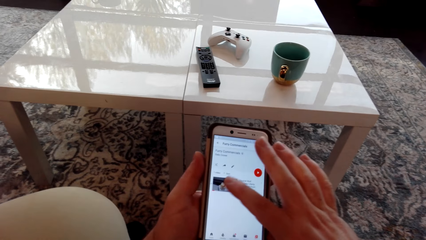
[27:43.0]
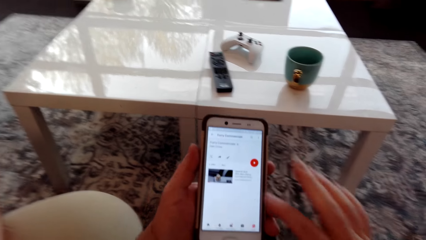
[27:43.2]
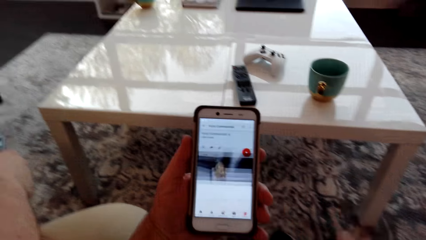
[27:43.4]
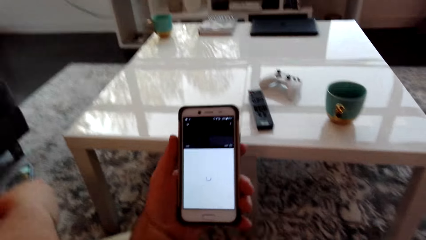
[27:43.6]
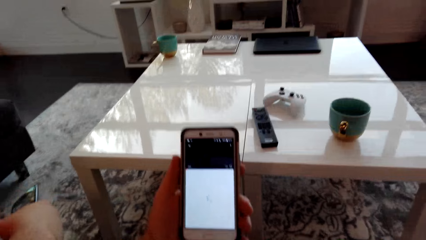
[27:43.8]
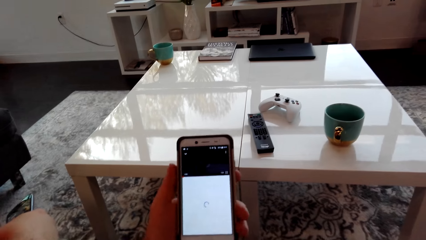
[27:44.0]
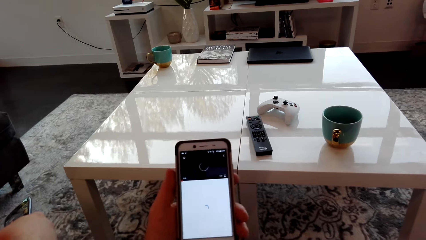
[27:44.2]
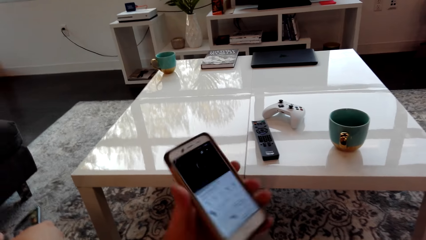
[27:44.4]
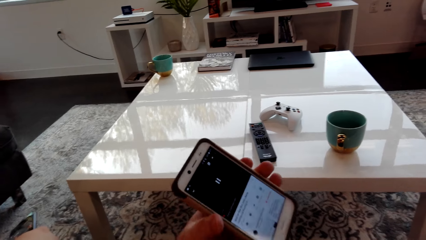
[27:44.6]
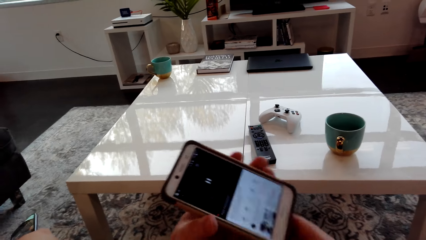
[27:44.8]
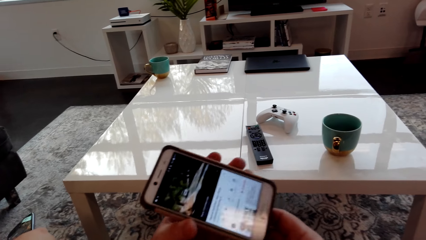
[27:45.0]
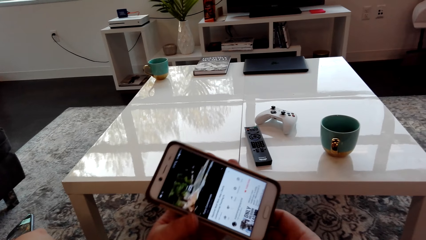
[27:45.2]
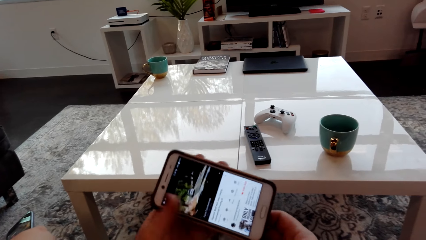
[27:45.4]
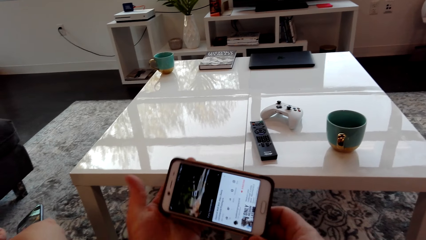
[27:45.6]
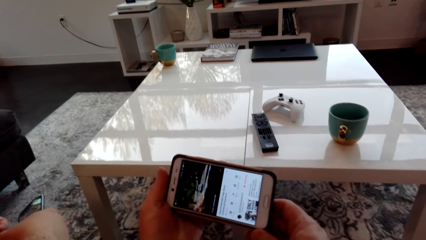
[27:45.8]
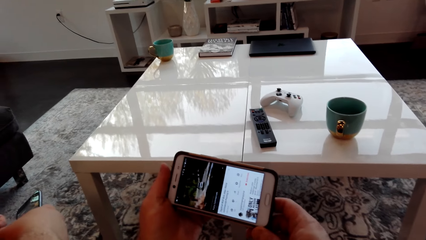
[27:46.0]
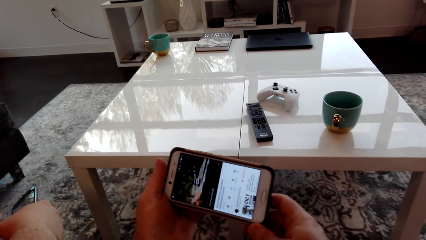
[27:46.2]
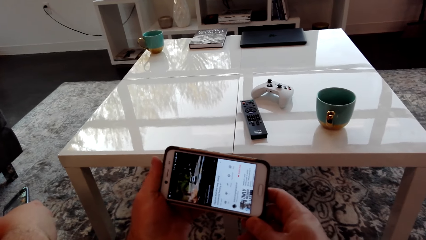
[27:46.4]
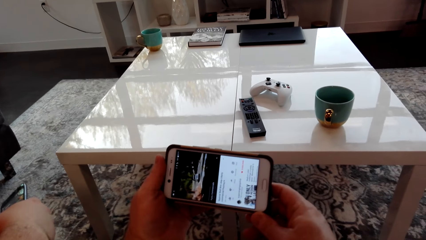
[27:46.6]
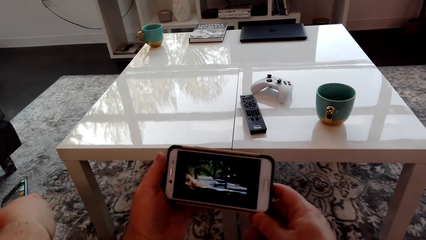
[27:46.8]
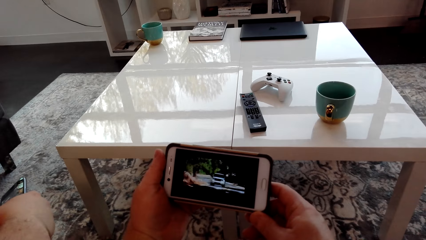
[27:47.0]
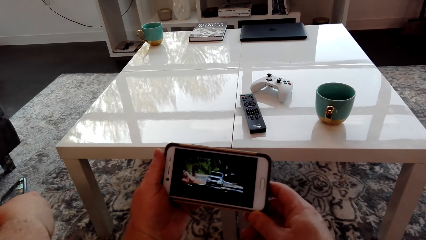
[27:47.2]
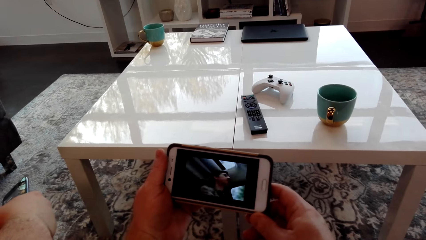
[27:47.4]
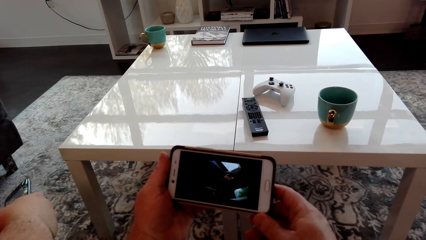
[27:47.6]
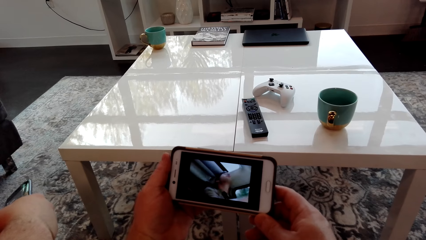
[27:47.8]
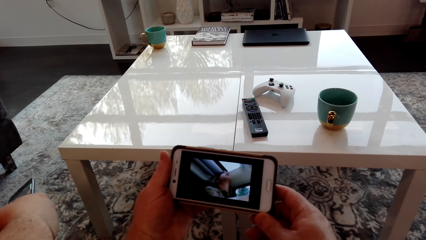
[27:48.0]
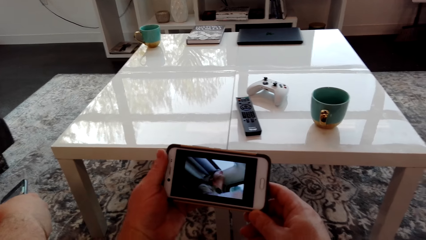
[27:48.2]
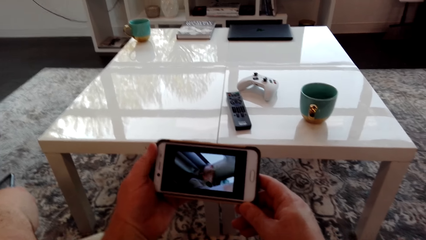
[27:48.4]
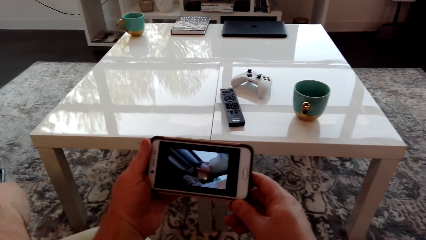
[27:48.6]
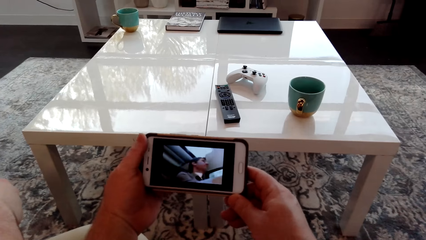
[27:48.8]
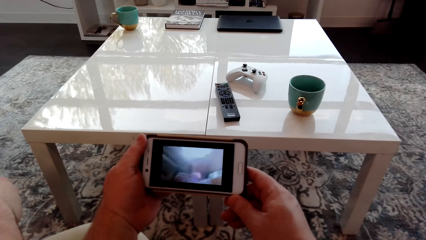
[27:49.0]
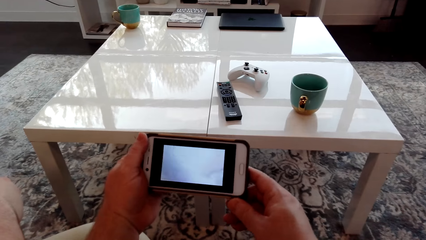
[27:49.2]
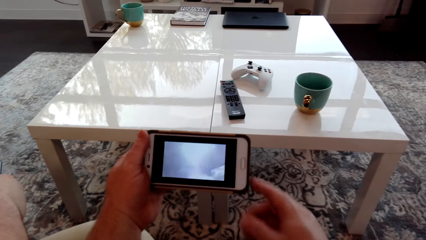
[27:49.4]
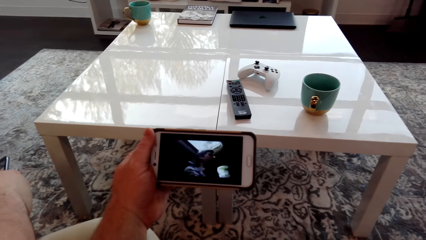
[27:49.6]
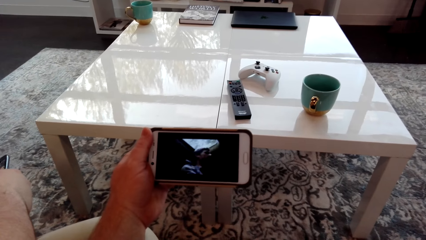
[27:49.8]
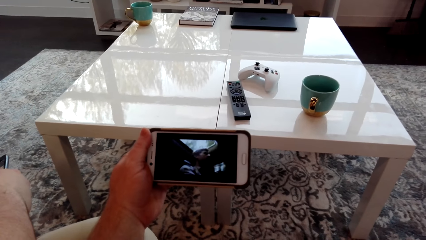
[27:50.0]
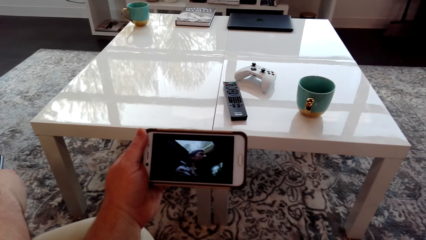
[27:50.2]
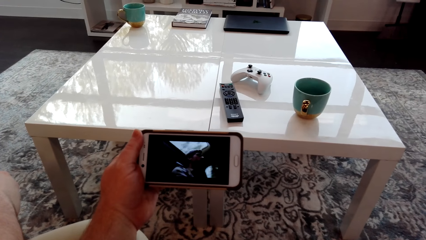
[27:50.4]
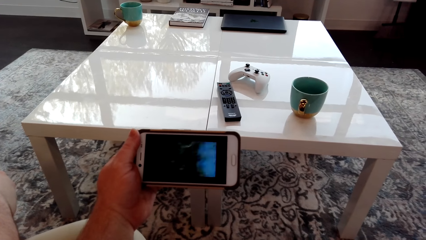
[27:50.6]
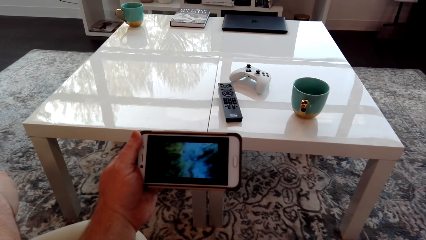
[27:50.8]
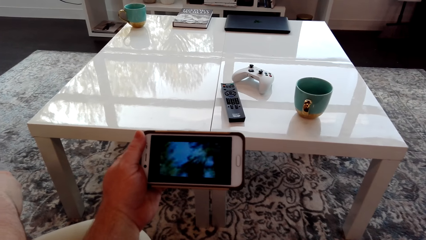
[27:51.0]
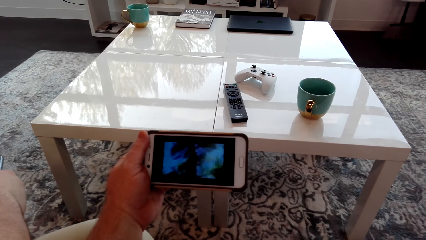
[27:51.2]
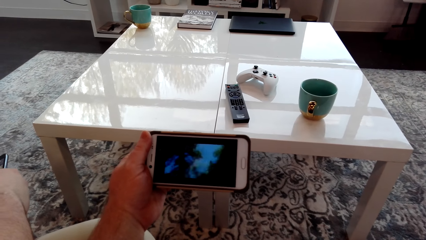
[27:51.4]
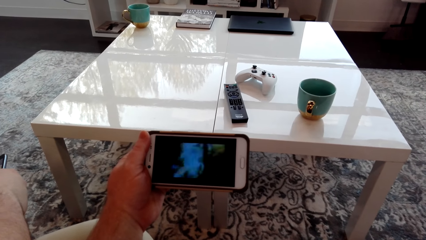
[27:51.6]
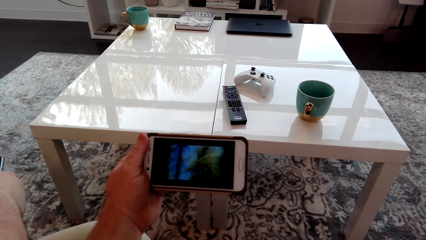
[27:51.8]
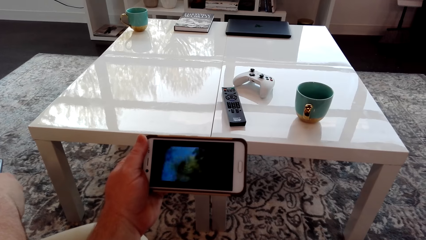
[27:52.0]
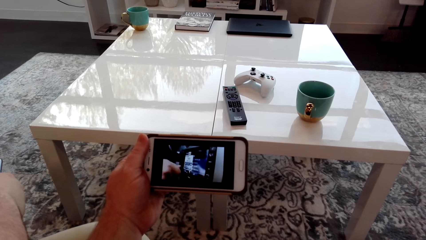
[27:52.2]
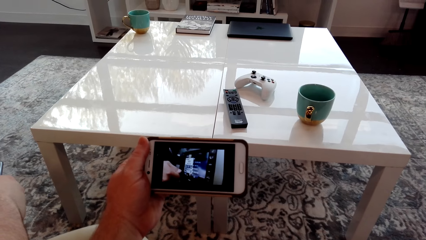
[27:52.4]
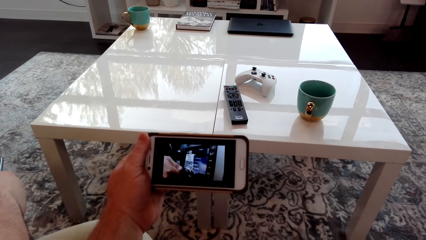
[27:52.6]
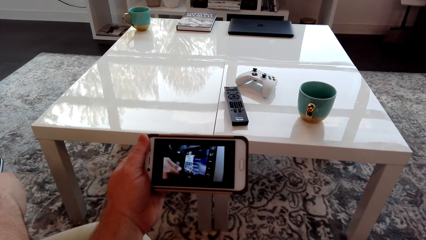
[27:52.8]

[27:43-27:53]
The camera wearer tilts the phone. They watch a video on YouTube from the phone.

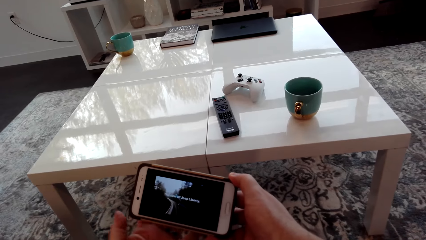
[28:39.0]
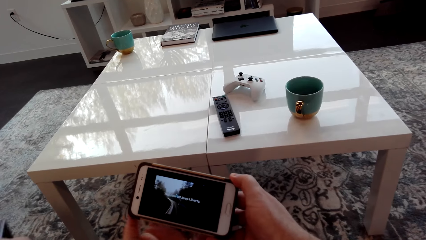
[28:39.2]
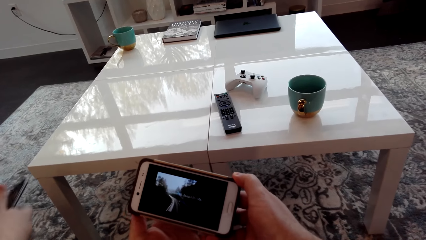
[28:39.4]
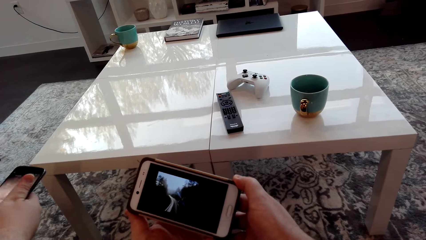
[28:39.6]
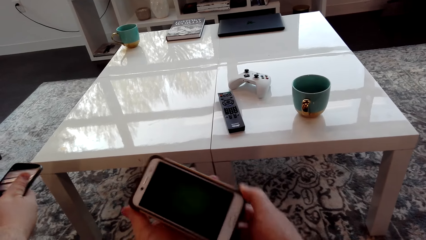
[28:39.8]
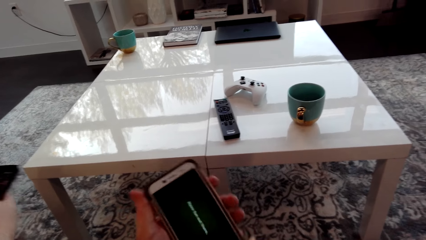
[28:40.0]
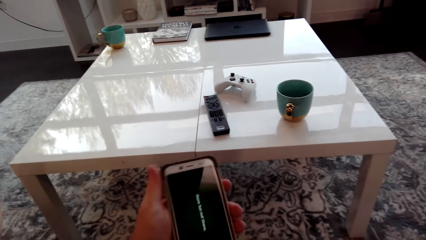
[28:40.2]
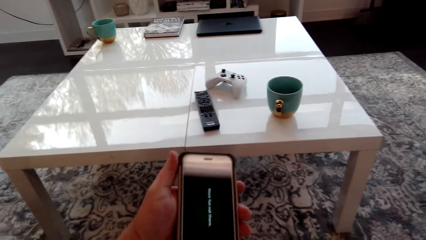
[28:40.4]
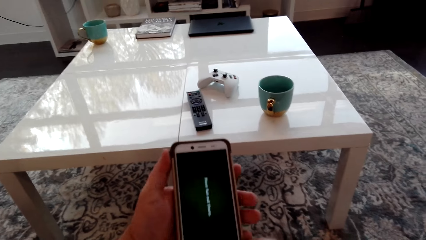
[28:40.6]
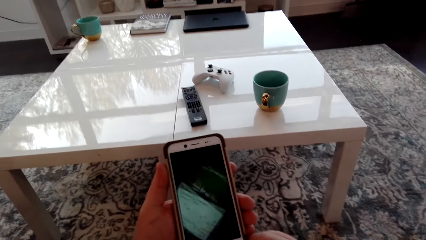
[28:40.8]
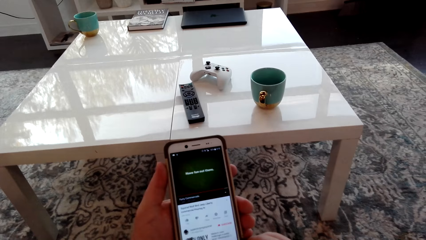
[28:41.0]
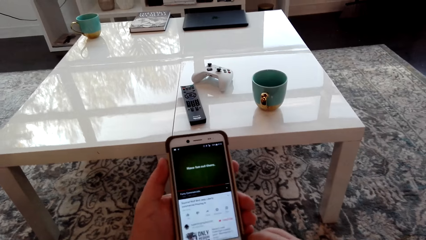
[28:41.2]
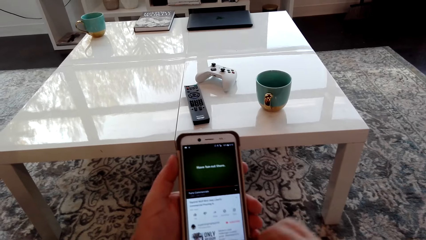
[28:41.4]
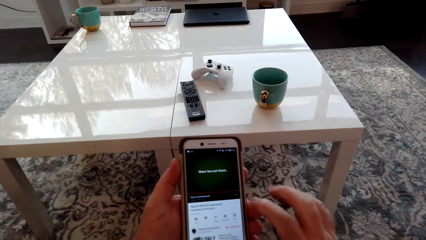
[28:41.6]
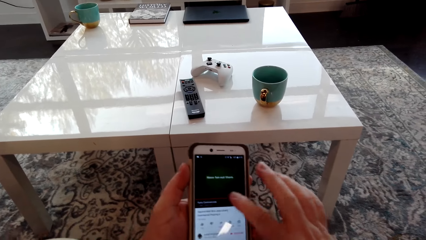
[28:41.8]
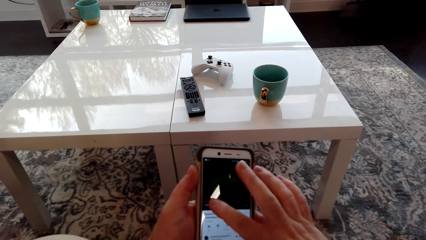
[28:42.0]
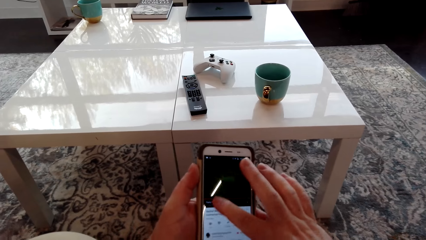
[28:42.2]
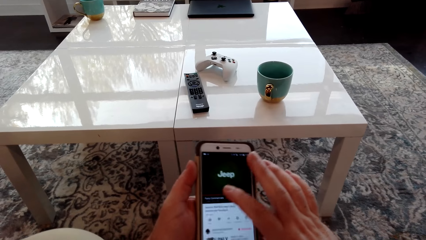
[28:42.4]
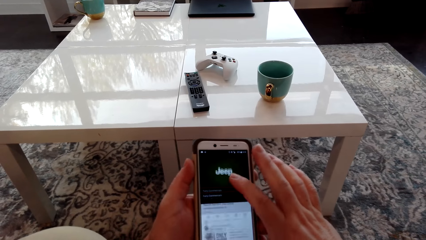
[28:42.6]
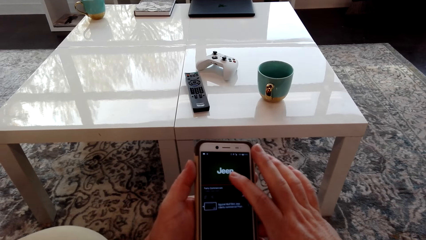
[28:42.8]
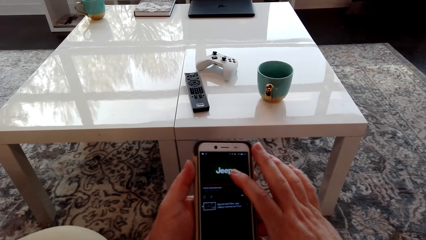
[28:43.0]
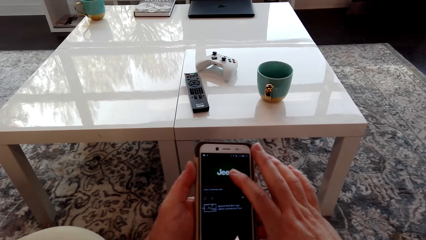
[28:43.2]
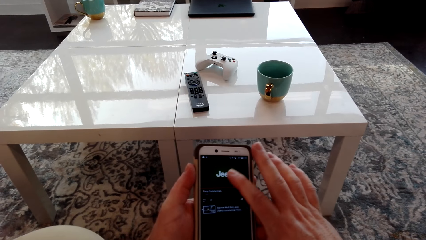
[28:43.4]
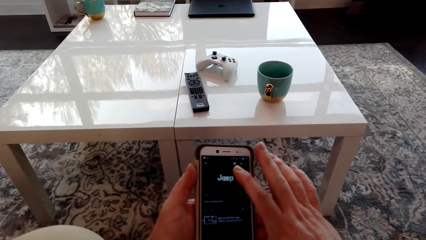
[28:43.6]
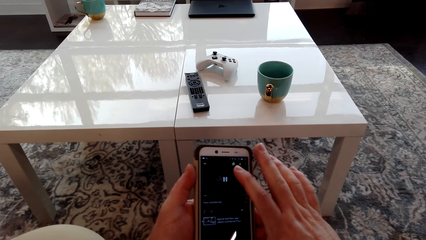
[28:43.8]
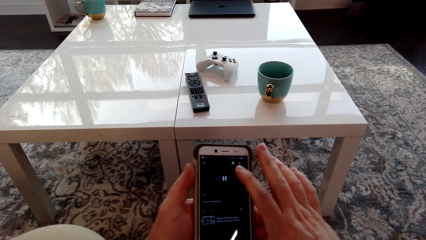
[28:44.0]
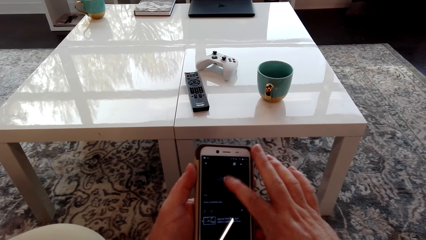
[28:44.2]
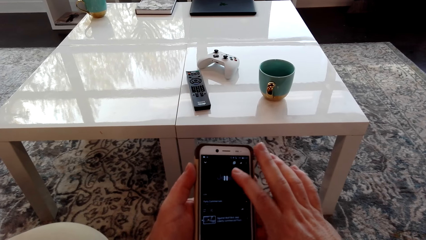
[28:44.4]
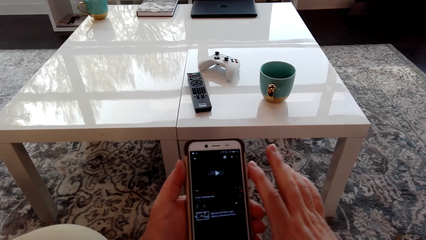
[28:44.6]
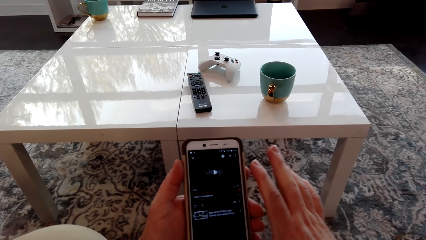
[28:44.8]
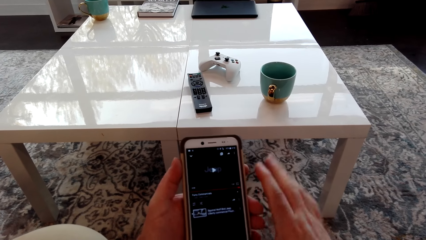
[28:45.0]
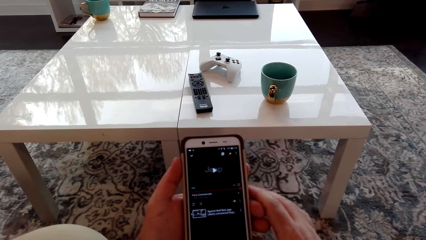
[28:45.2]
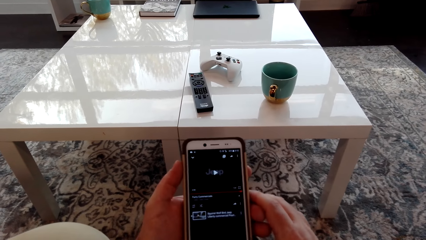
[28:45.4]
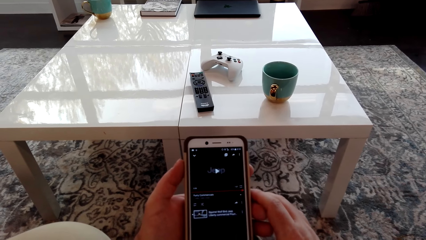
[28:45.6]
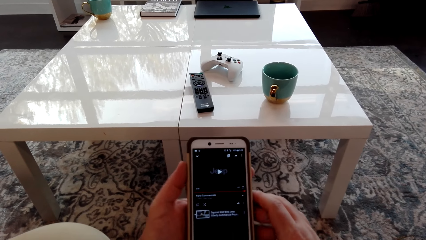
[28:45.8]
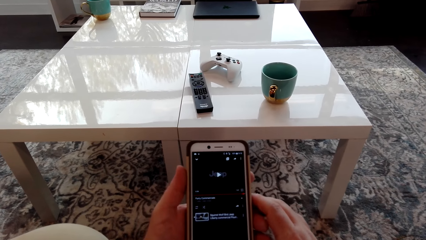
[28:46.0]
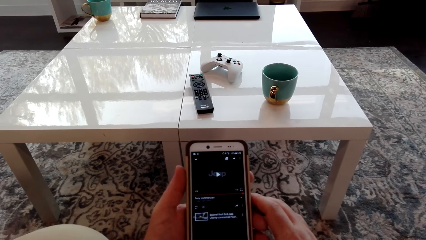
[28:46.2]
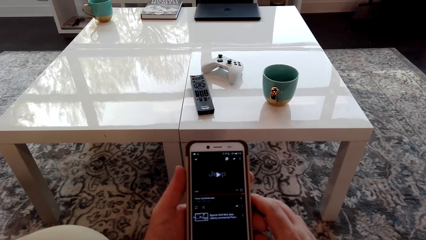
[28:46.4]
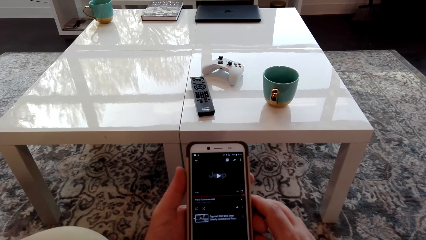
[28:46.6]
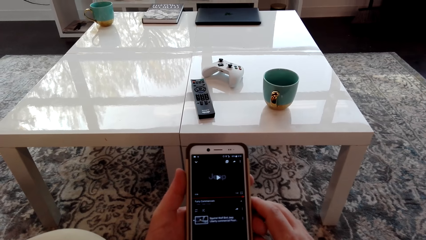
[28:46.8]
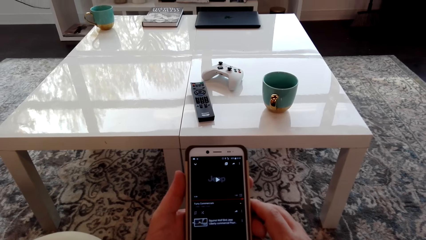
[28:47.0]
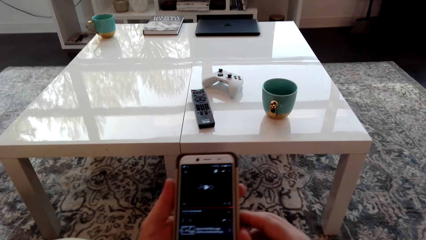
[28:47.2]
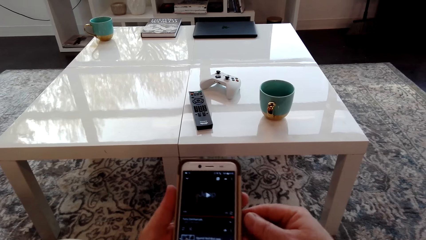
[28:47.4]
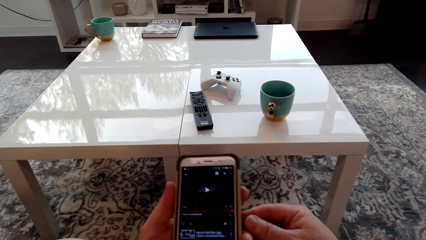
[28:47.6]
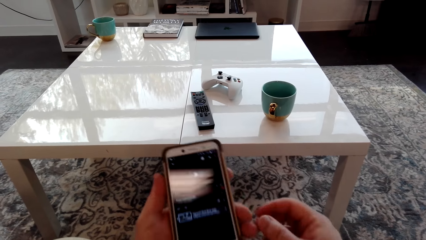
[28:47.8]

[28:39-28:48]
The camera wearer tilts the phone. They scroll on the phone.
